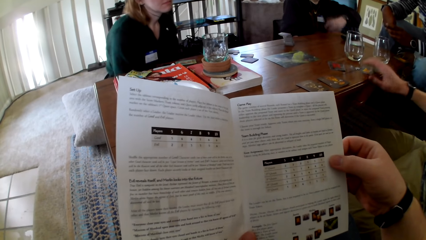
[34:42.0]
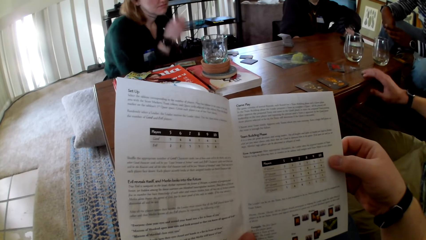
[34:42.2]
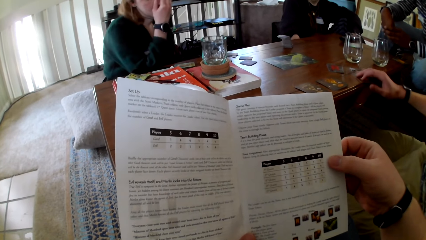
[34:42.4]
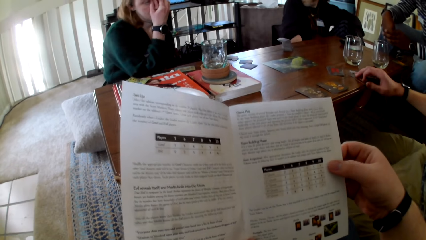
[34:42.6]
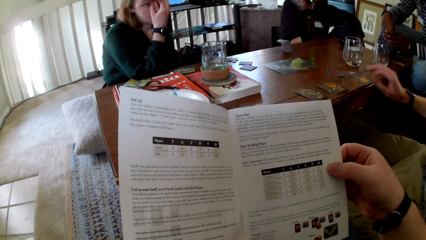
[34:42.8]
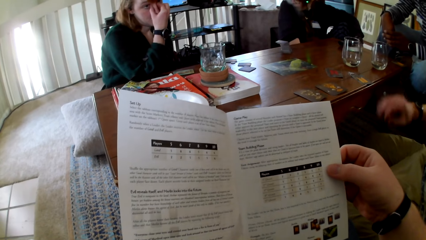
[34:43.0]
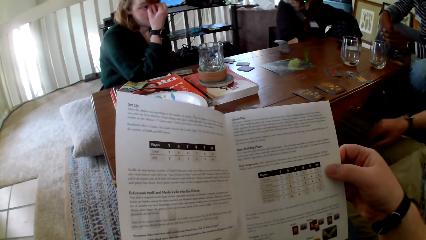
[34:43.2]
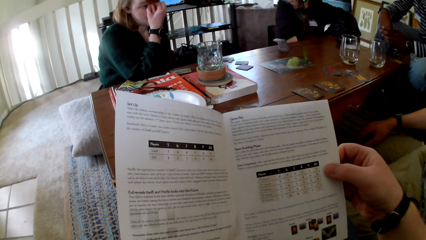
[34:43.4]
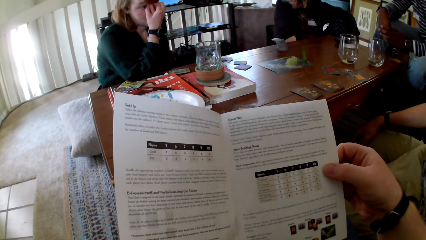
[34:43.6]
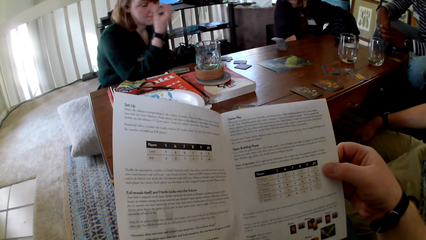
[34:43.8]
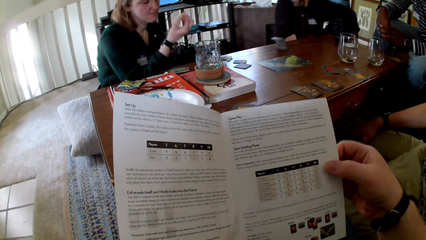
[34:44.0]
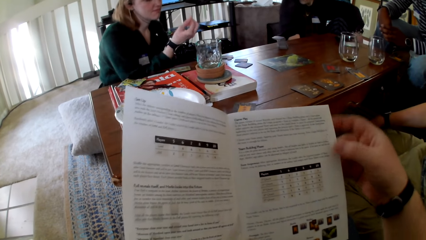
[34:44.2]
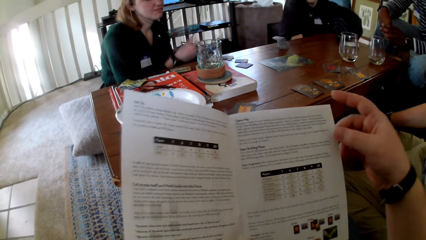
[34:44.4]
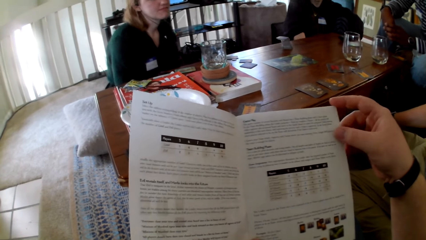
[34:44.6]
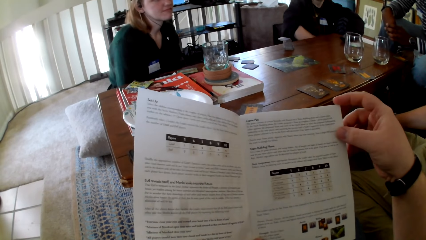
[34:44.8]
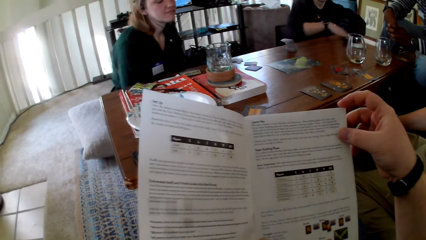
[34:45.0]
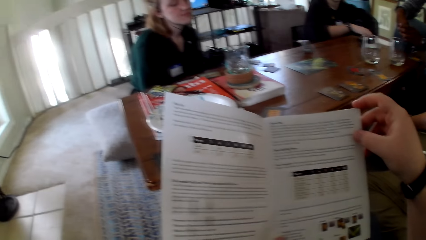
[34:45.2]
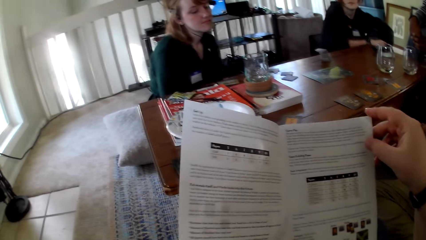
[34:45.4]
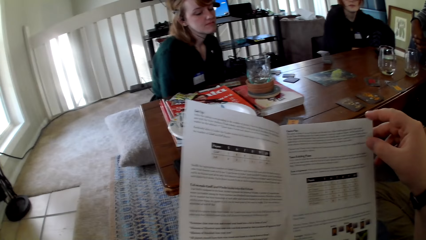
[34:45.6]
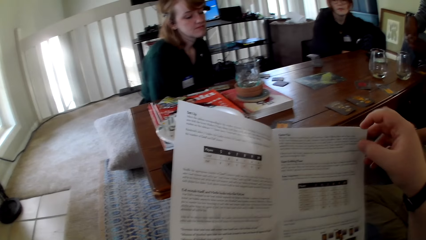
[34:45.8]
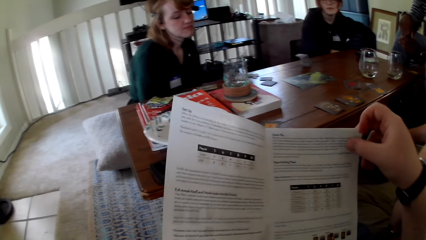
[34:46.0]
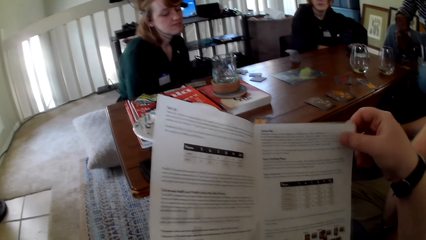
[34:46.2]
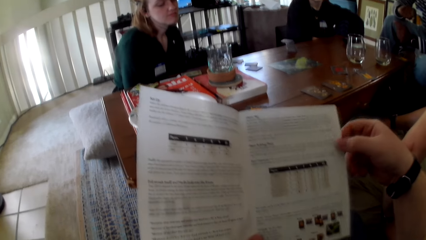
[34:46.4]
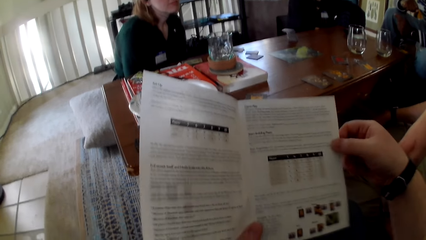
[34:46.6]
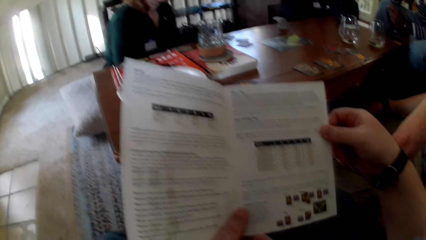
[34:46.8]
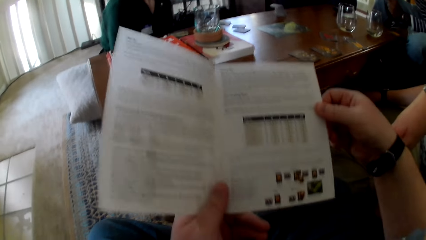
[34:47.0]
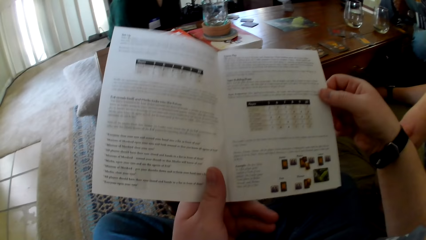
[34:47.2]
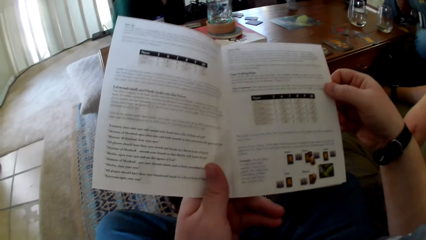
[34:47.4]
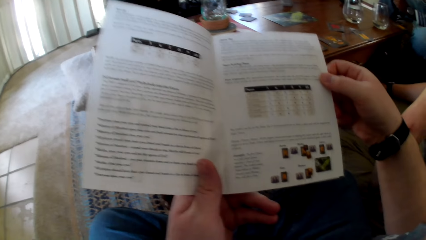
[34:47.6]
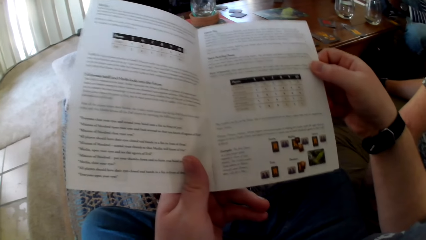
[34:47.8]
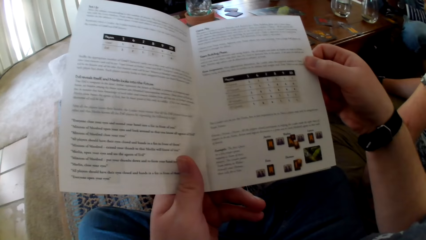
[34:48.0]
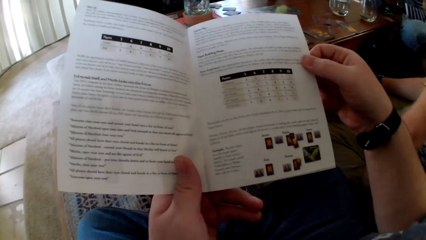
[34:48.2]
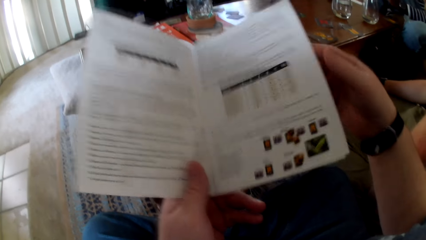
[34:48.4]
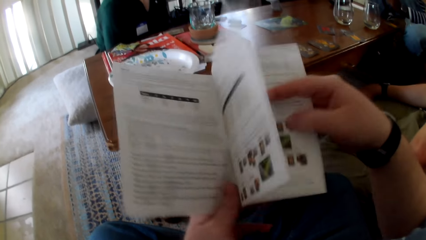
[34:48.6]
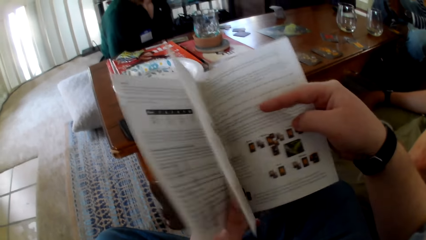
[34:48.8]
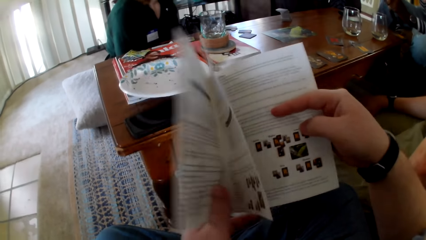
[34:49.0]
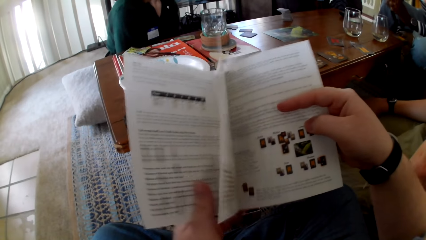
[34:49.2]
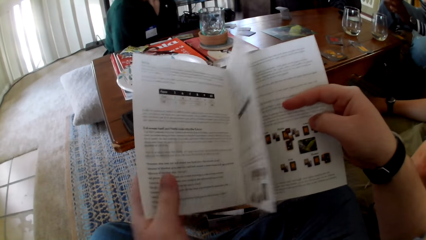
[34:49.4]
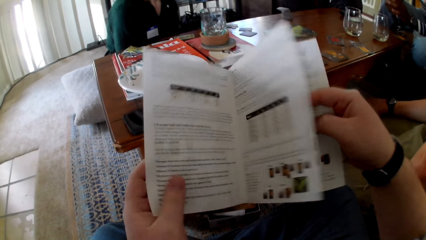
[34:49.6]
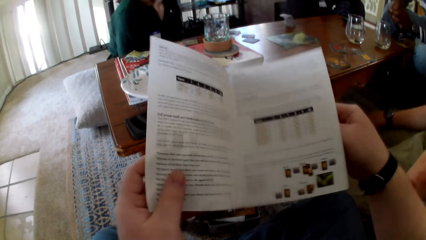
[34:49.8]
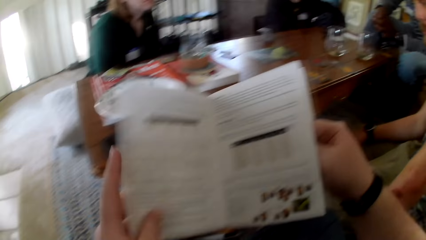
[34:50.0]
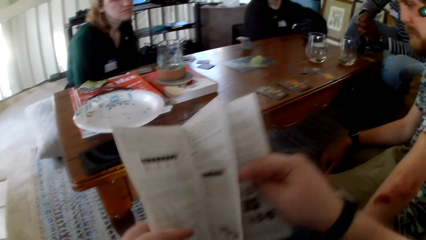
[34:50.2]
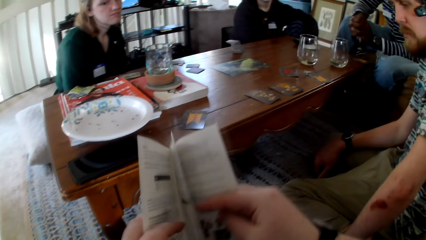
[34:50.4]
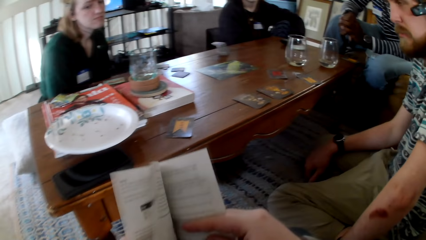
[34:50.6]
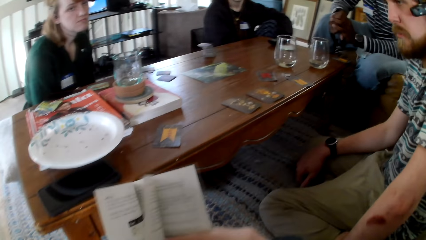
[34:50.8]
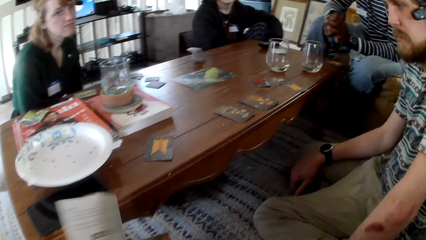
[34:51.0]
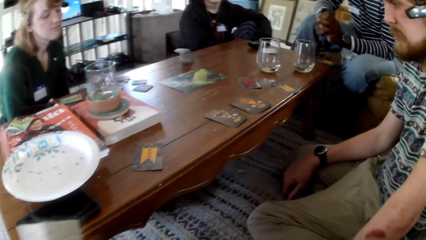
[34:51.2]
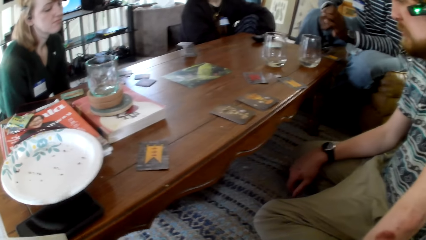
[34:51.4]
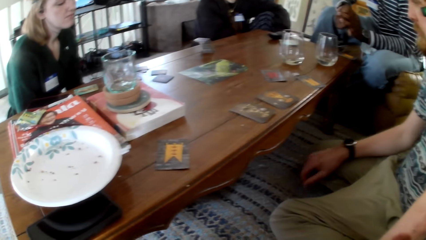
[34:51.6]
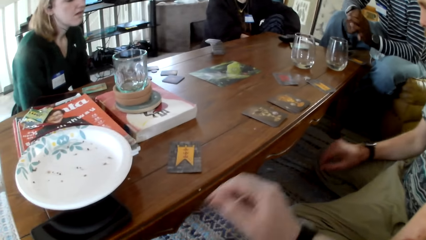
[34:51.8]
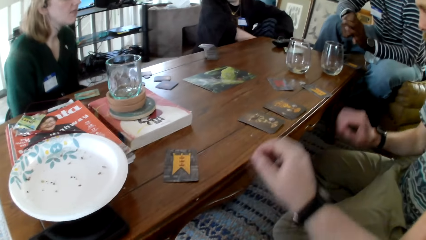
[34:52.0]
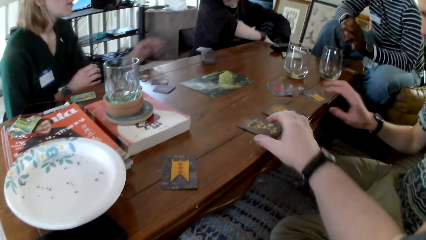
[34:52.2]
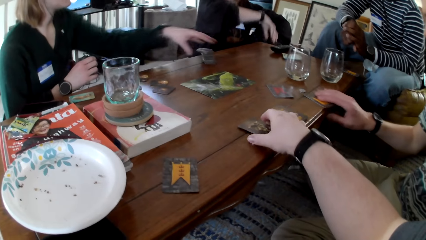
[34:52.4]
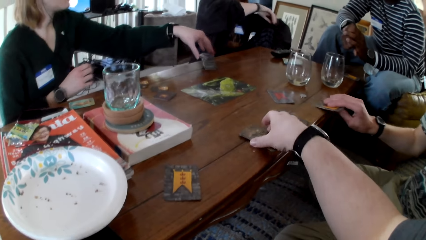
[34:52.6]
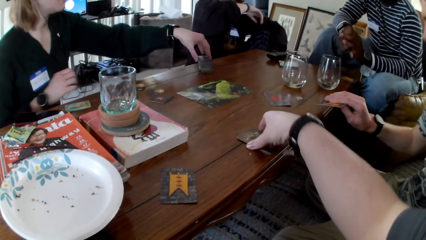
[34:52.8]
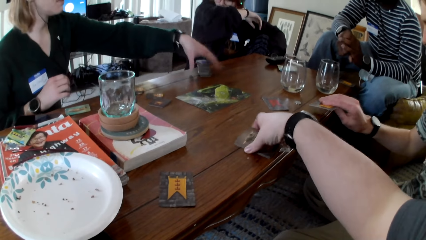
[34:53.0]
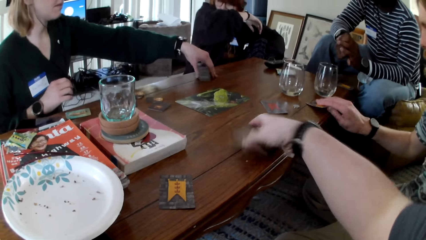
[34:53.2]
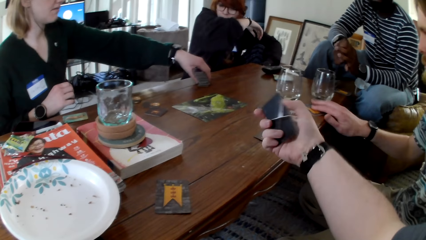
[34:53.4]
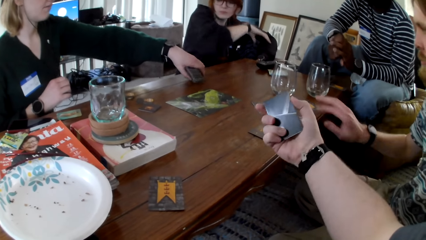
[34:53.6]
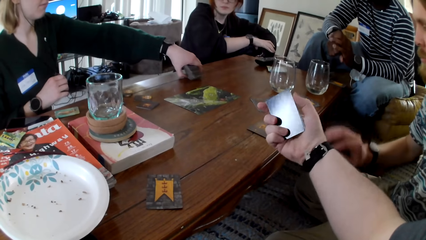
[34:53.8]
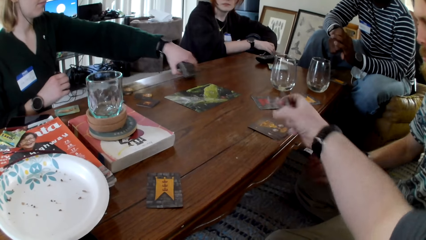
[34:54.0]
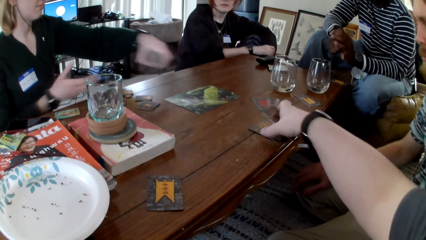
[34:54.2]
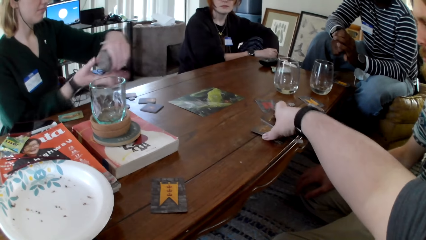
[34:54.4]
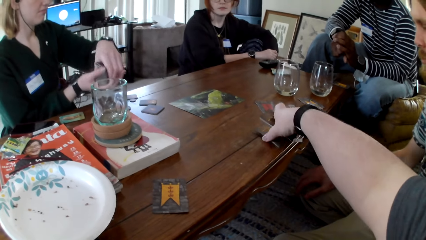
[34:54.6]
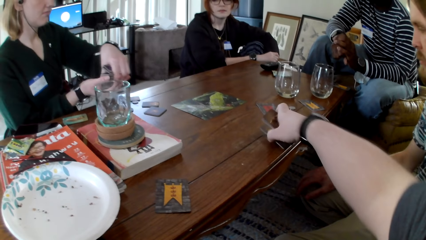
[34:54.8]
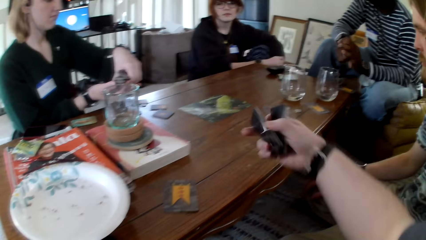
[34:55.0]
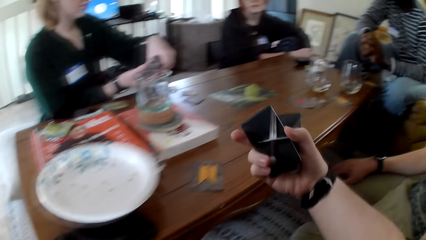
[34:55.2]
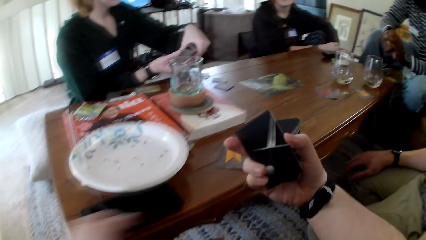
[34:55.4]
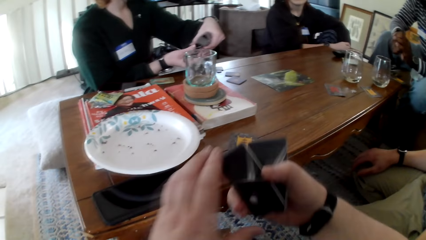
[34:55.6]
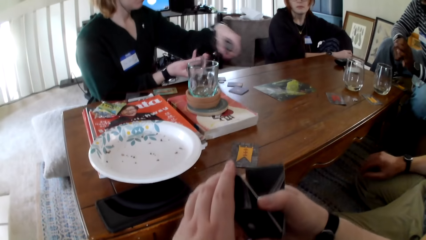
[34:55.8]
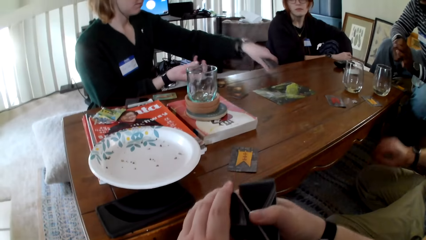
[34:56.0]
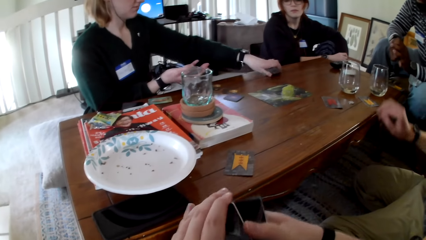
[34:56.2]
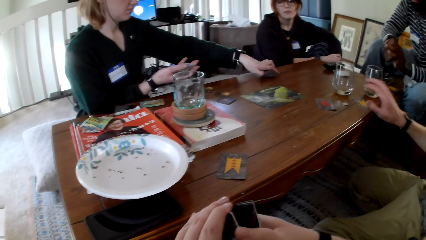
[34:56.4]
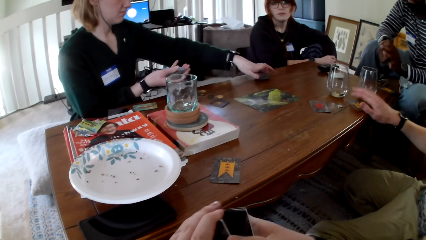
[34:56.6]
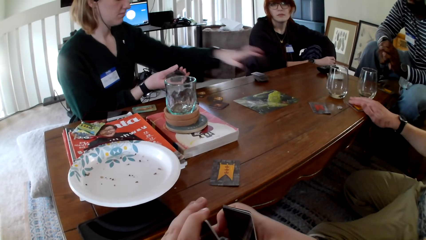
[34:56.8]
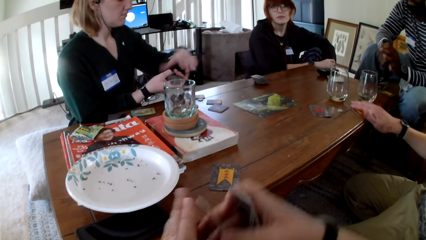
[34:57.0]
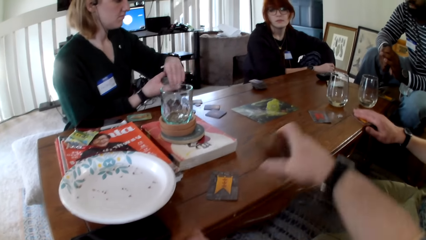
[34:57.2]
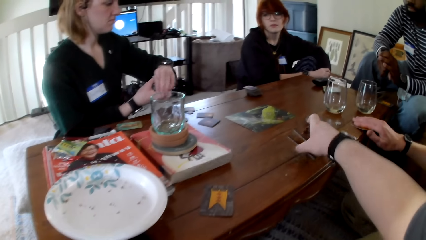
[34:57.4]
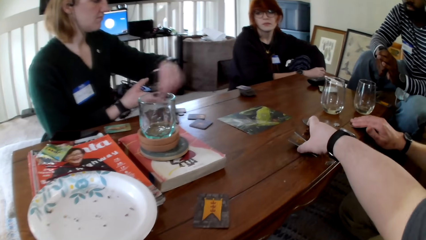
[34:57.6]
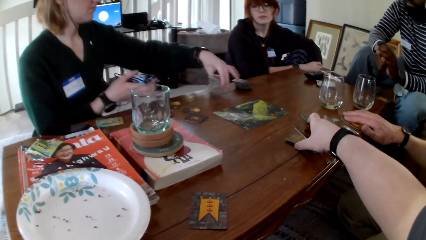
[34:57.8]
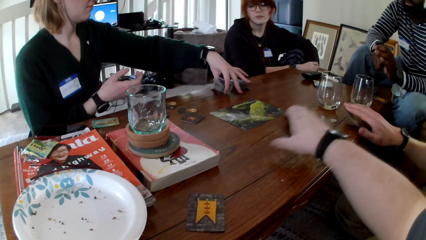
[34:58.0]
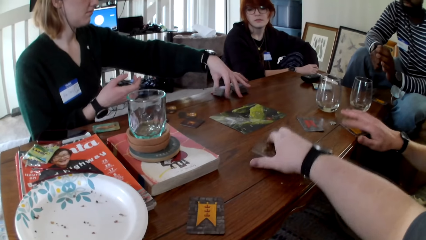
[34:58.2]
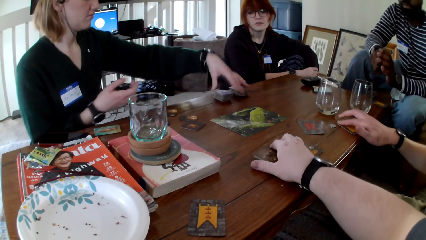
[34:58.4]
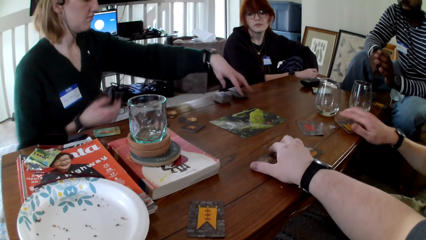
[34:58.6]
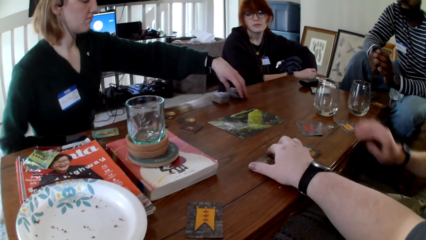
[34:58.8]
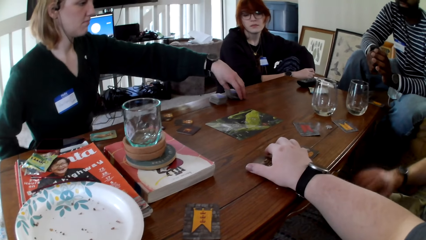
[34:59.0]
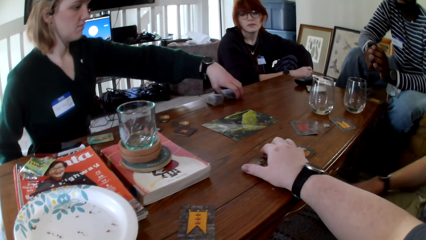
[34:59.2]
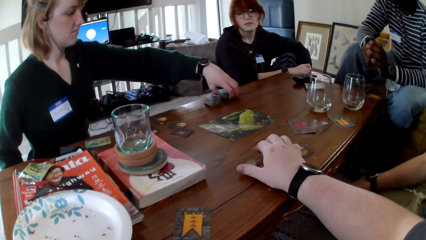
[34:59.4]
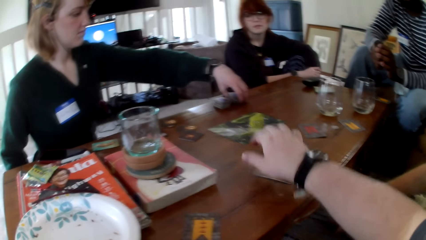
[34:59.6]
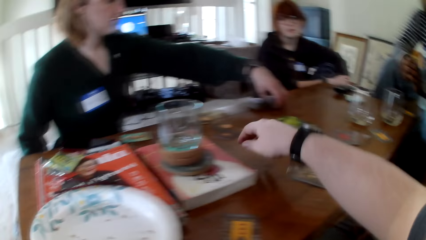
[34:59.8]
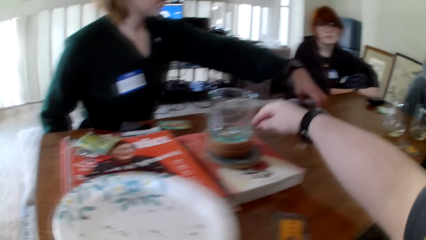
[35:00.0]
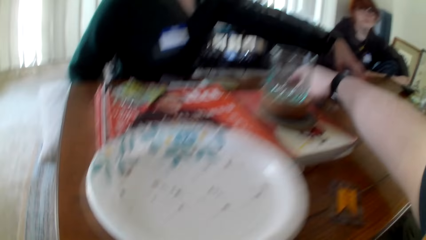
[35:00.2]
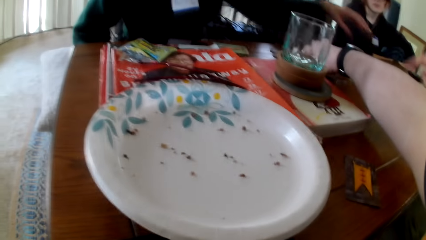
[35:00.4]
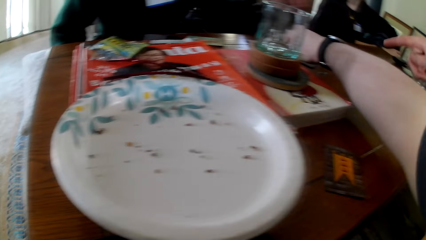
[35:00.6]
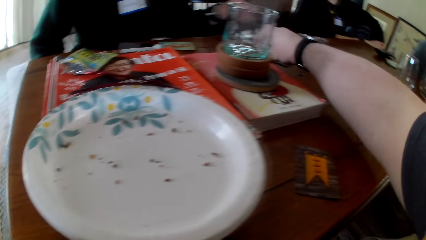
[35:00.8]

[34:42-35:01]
A man pulls his hand off the knee, holds a card, pulls his hand off the card, and holds his thigh. A woman holds her eyes and pulls her hands off the eyes. The camera wearer reads a pamphlet and opens a pamphlet page. The man picks up a card. The woman picks up cards. The camera wearer picks up a card. A person touches the cards. The man puts the card on the table. The camera wearer touches the cards, picks up a card, and switches the card to the other hand. The woman puts the cards on the table. The man picks up a card. The camera wearer puts the cards on the table. The woman puts the cards on the table. Another person touches the cards. The woman picks up the cards.
